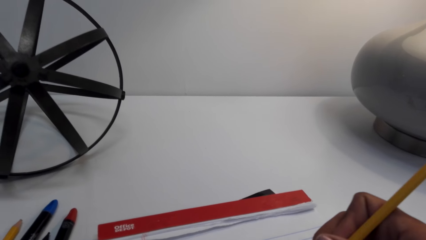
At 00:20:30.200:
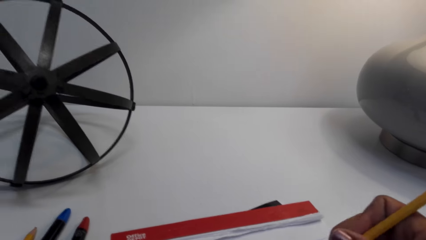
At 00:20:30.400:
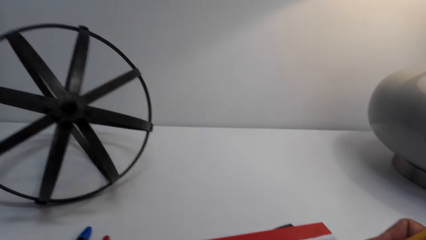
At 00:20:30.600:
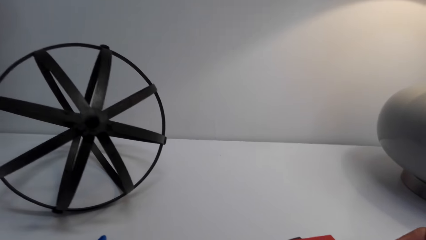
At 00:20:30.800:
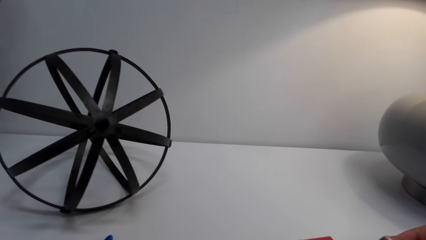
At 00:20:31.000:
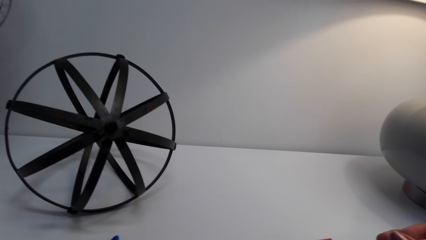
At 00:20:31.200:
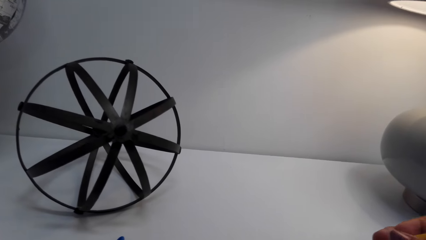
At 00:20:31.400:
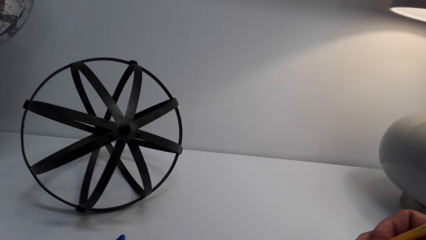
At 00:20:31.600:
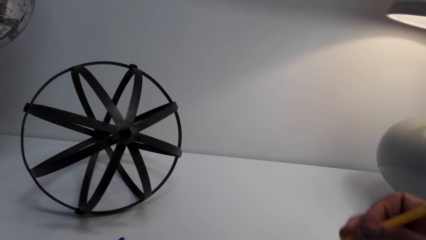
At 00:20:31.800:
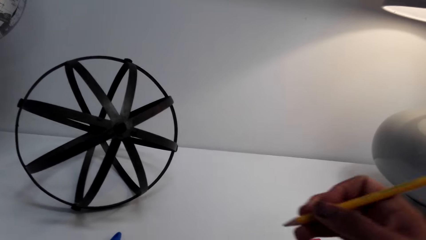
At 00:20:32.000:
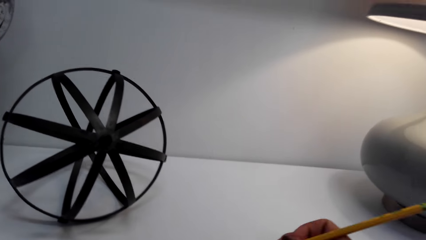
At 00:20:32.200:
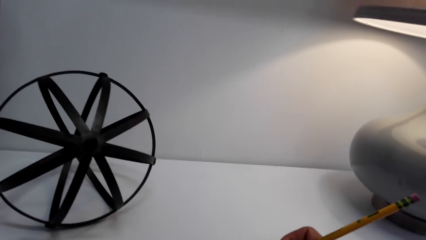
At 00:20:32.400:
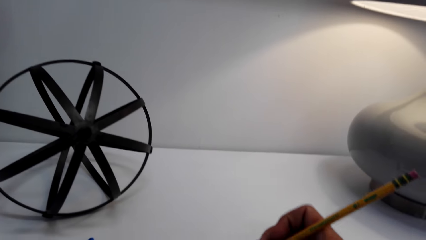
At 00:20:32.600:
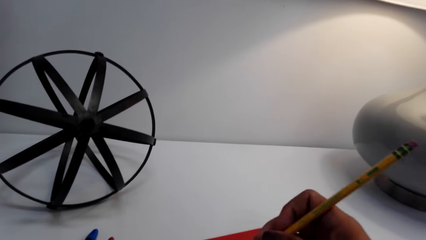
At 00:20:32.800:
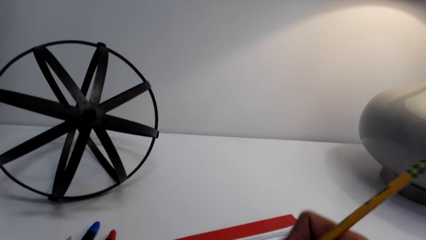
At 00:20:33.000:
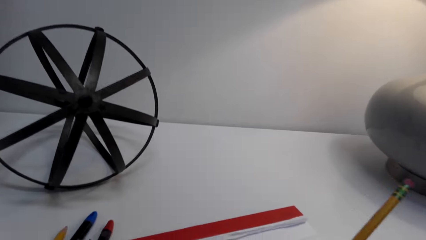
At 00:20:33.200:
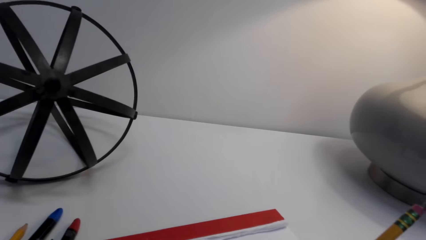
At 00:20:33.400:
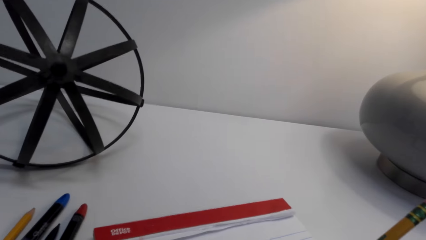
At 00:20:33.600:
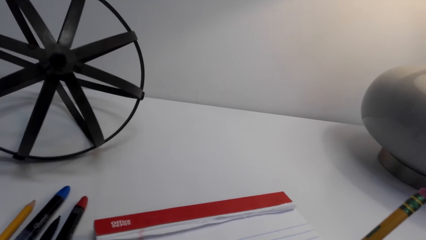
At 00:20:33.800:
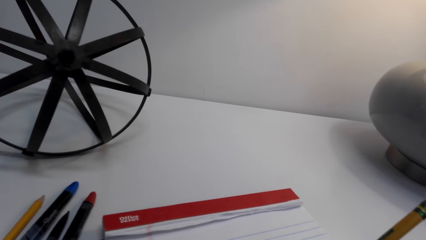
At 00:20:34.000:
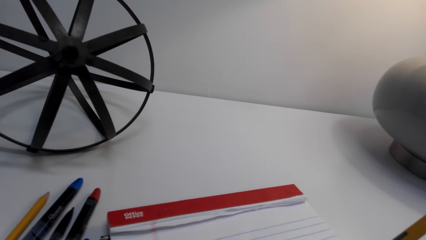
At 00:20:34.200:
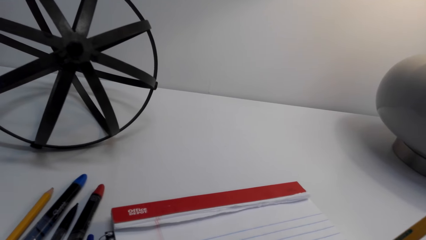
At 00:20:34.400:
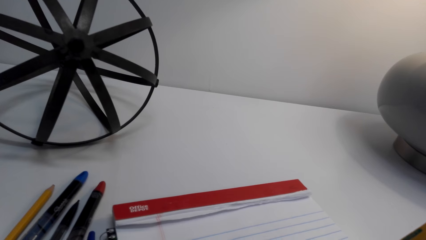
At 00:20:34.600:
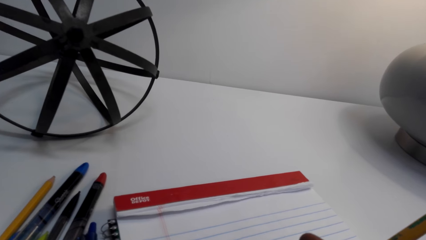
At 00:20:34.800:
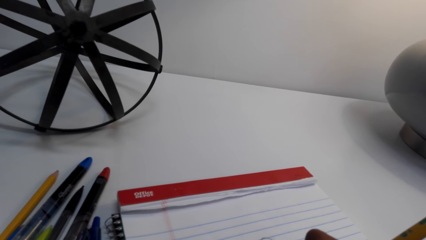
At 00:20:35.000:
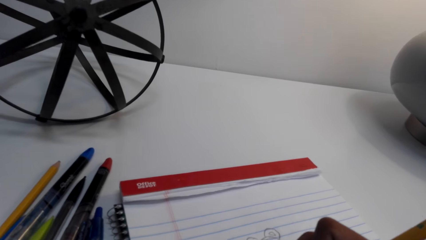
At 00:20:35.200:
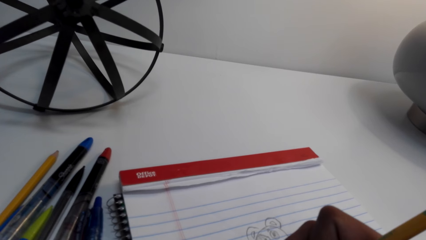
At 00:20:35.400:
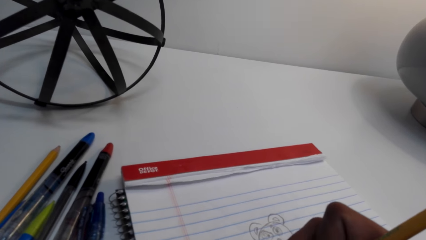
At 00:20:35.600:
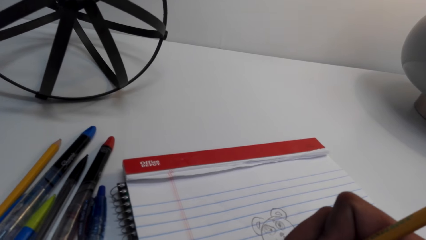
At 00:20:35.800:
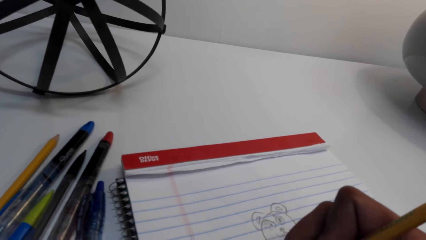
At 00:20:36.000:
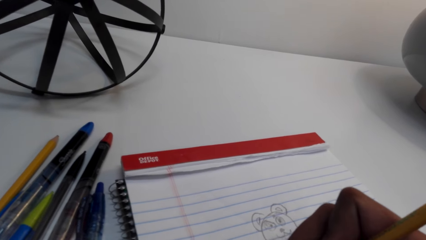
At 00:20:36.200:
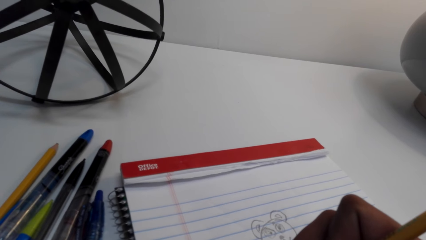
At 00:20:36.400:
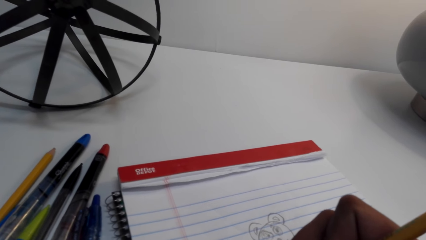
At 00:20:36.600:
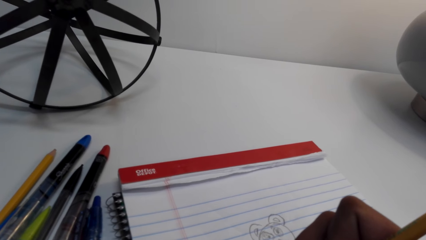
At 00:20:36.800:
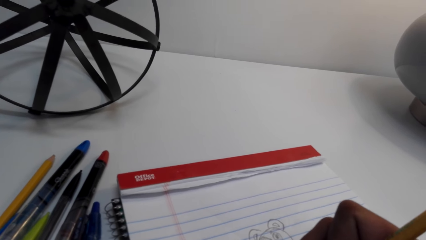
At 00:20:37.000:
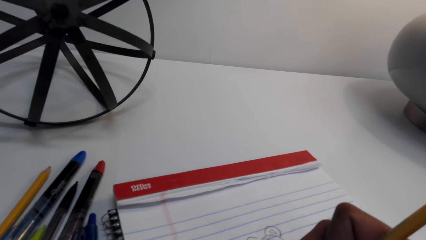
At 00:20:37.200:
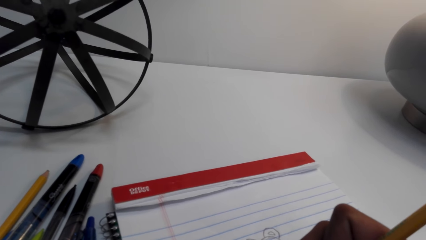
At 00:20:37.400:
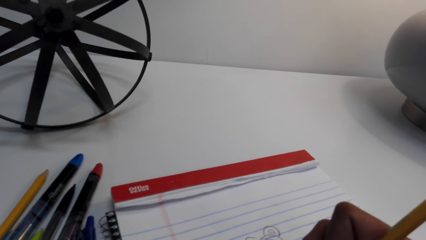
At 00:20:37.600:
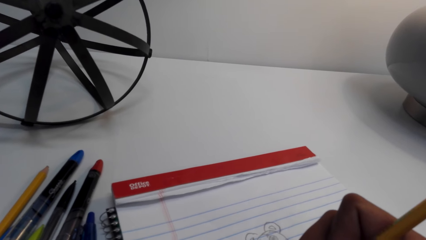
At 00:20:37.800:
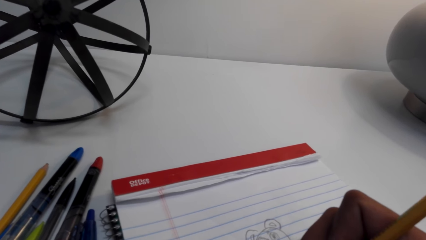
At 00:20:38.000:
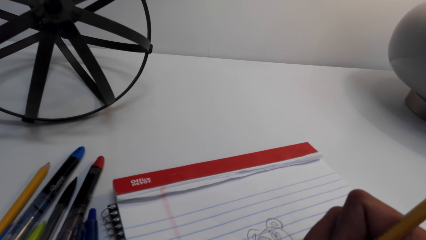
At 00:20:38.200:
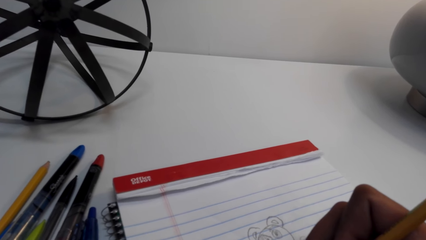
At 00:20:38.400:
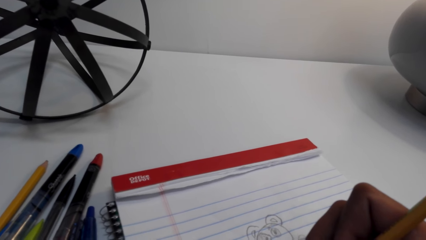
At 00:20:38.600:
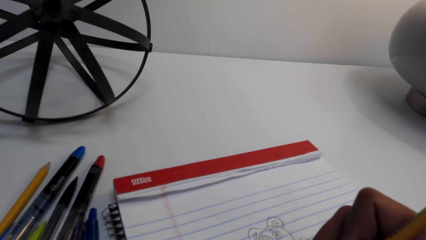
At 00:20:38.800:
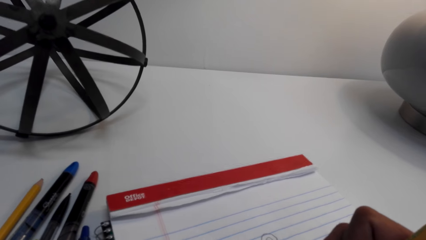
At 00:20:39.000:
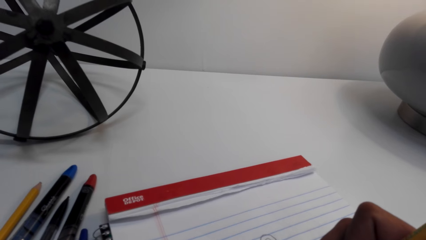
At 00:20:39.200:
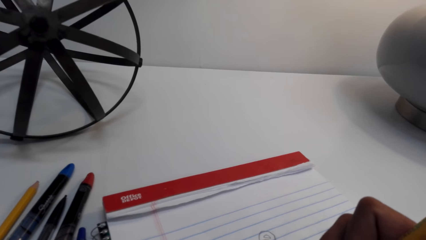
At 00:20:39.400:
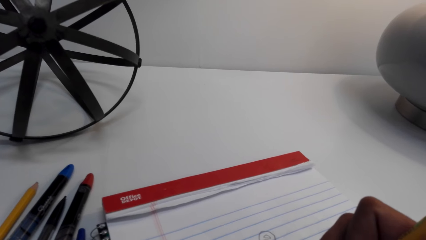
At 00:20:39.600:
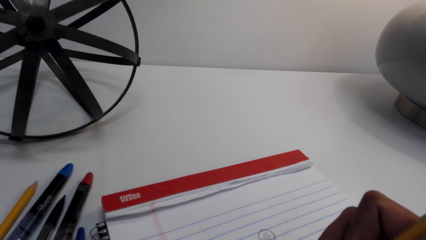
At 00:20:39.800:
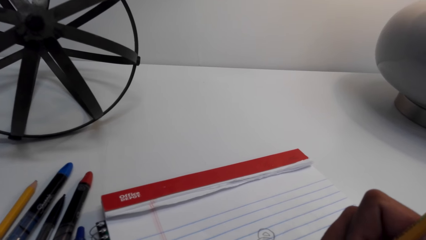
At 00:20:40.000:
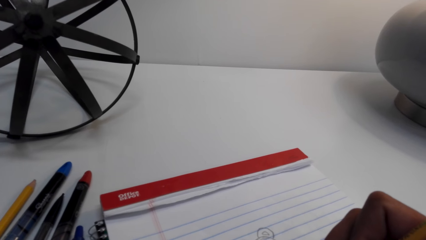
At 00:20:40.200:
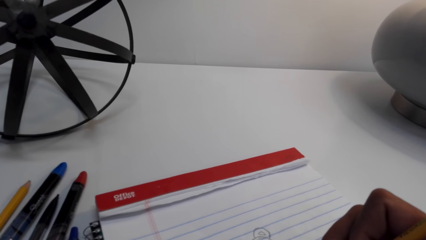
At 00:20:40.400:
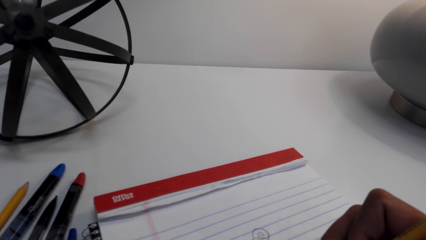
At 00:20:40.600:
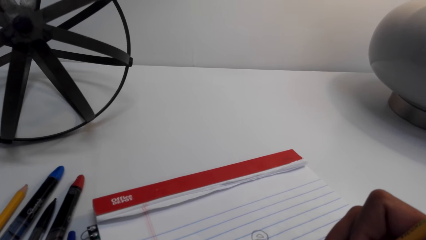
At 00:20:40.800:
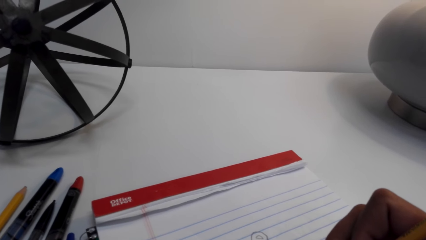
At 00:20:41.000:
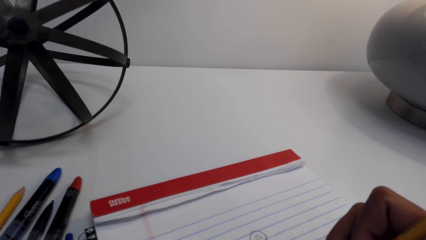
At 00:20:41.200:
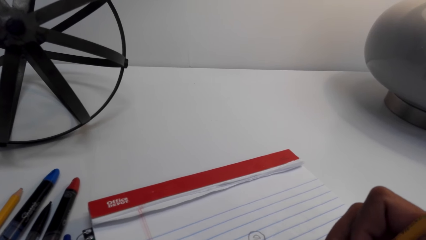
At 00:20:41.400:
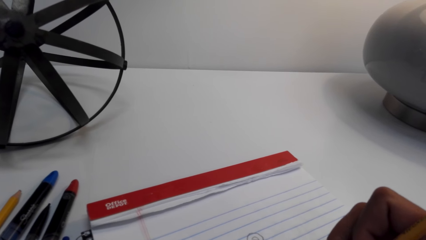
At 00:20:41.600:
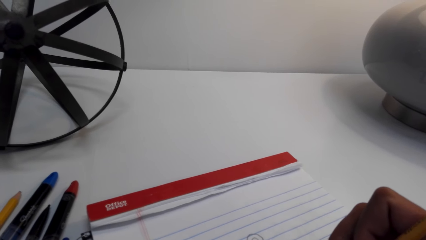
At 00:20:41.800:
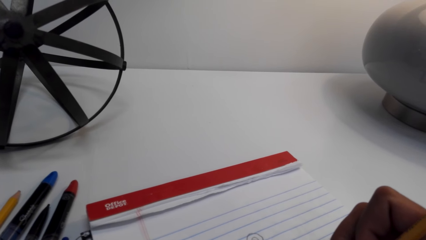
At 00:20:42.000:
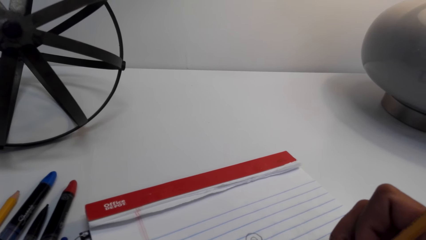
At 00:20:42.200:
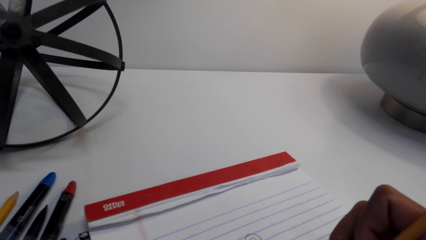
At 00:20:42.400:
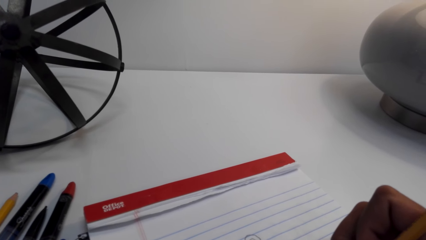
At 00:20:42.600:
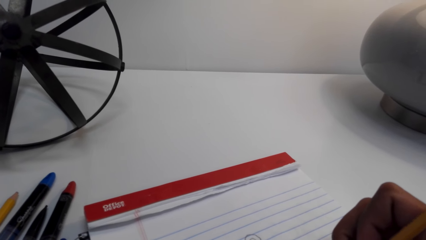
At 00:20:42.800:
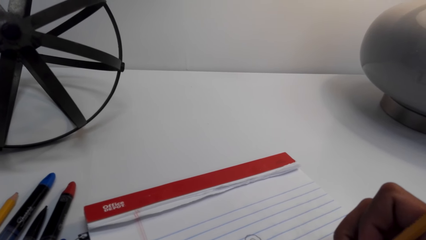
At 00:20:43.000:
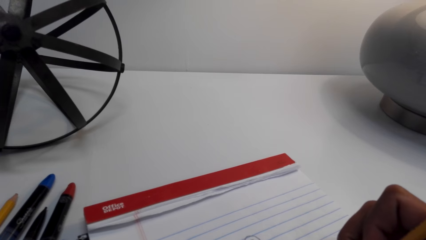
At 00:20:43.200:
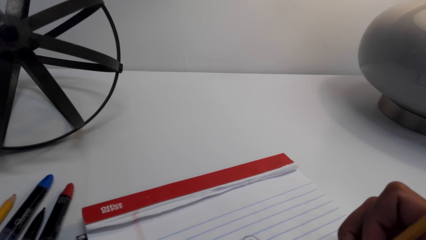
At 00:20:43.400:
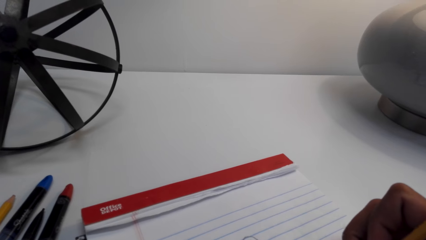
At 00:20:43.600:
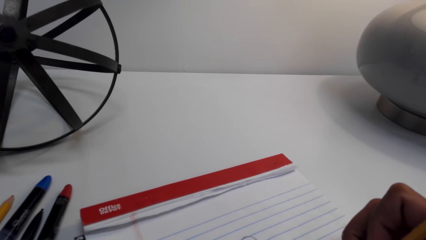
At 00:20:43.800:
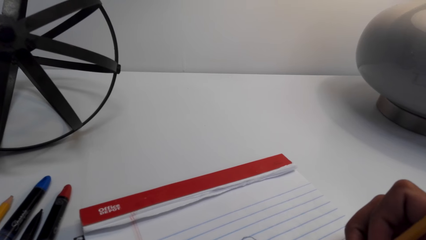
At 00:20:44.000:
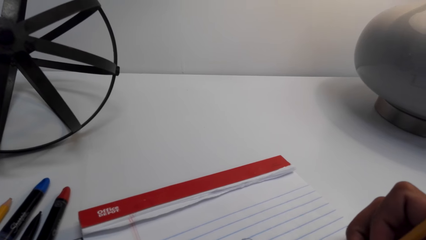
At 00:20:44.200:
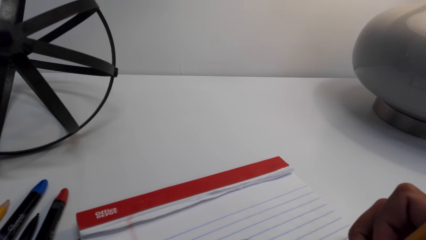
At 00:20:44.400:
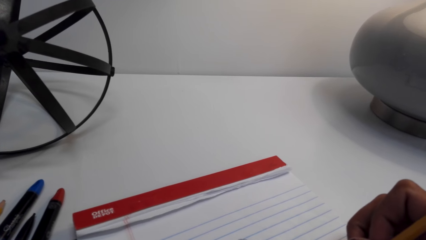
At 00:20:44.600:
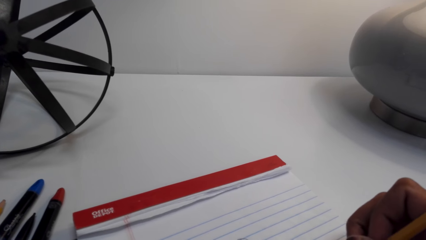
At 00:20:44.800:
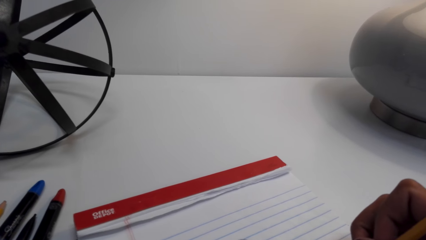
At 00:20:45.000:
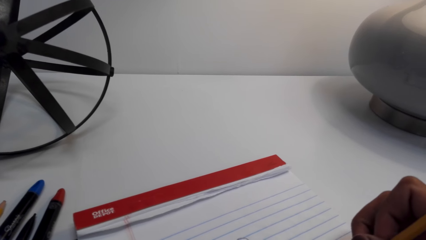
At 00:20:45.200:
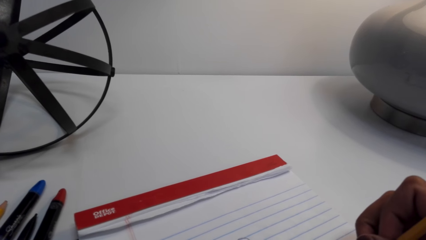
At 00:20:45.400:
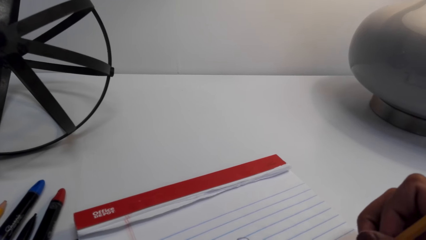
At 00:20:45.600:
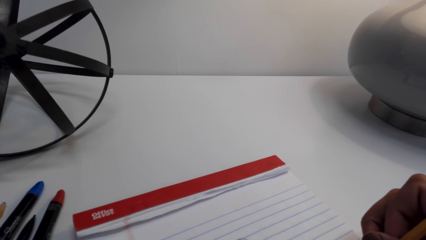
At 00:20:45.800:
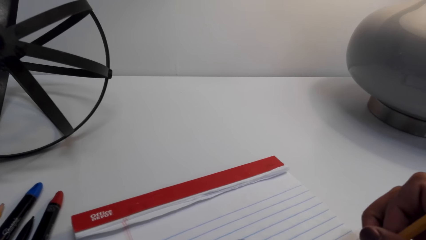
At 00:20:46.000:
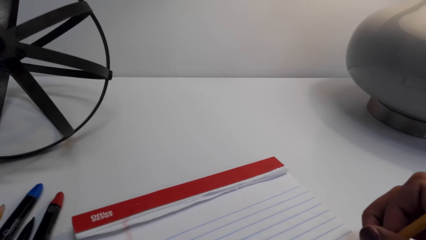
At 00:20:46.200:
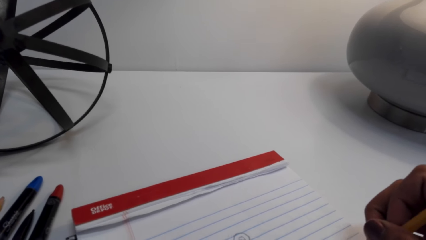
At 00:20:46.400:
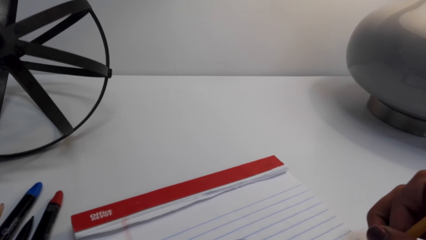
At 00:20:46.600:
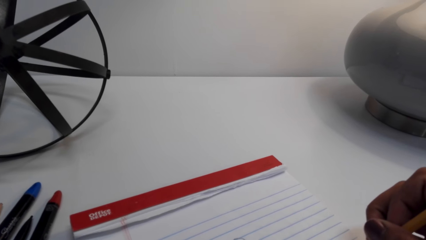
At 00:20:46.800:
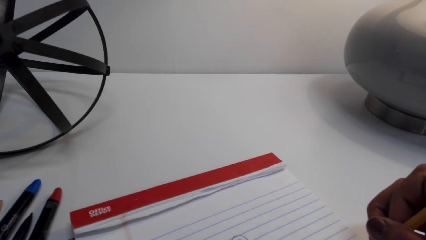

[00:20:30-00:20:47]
The camera wearer moves the hand on the book.
